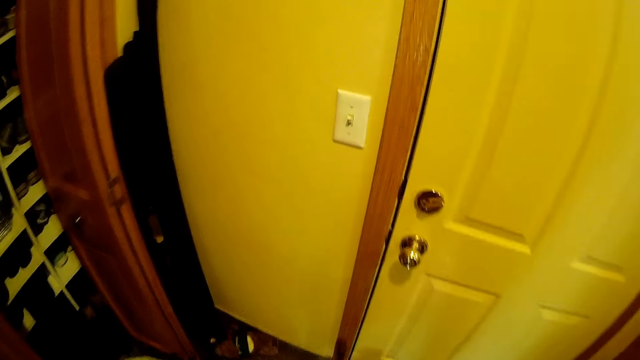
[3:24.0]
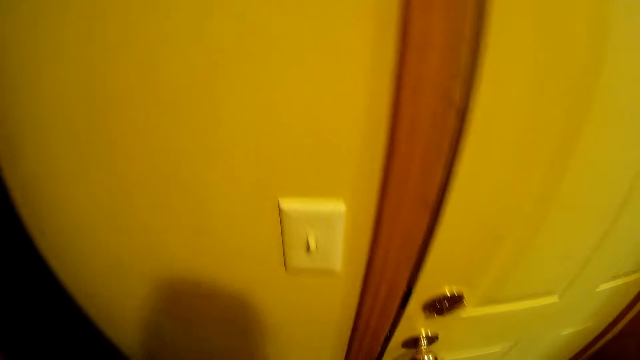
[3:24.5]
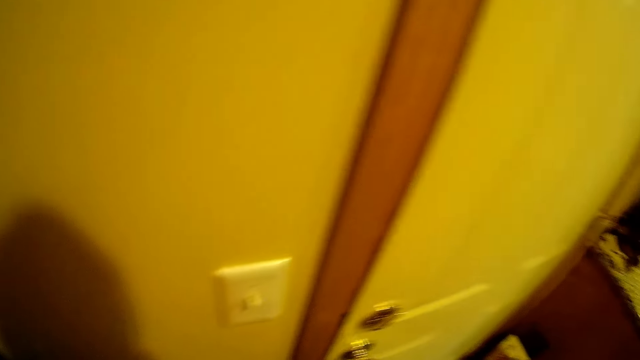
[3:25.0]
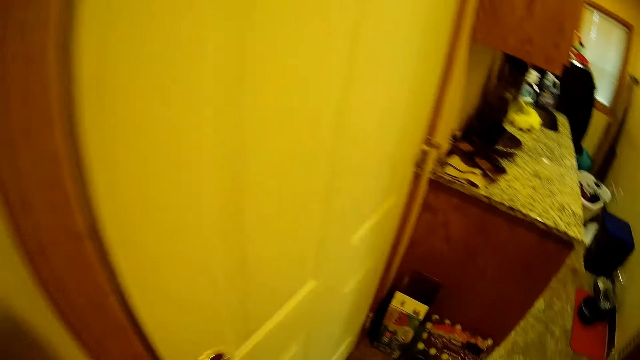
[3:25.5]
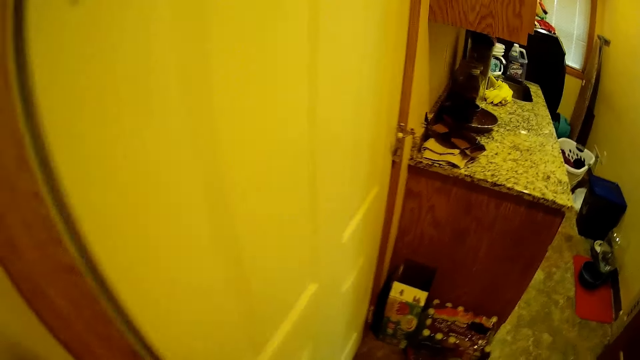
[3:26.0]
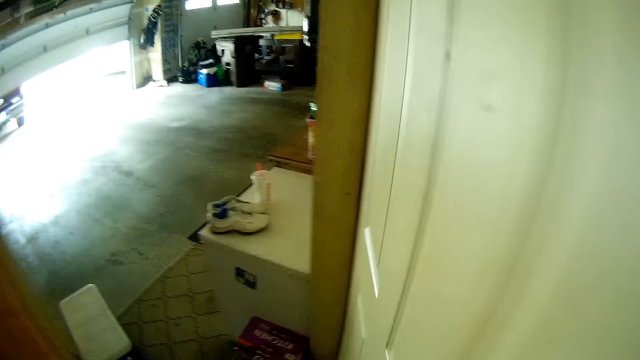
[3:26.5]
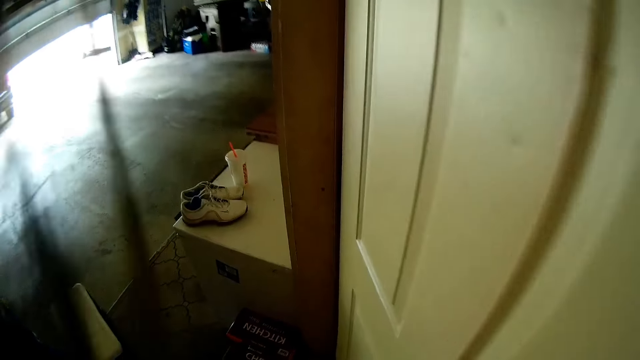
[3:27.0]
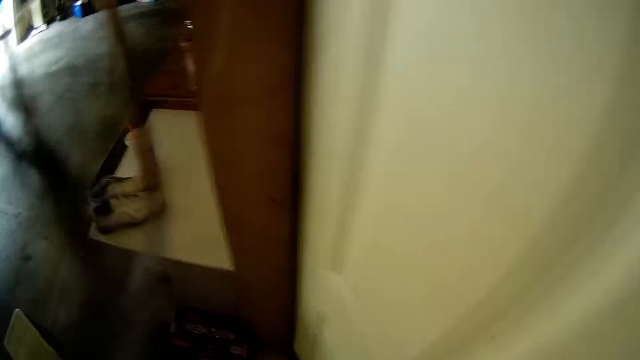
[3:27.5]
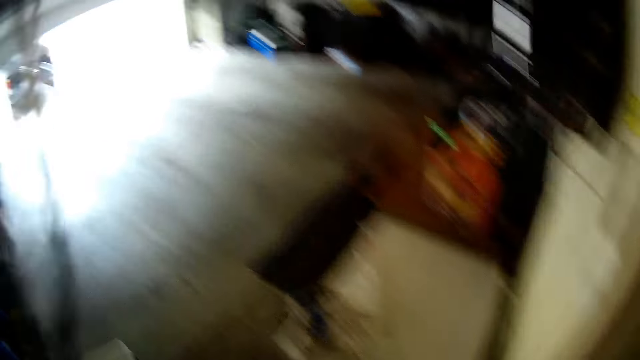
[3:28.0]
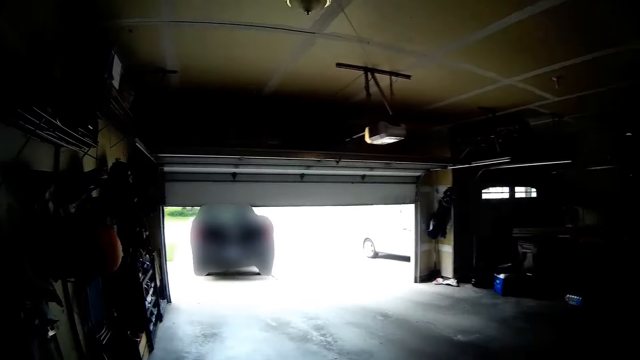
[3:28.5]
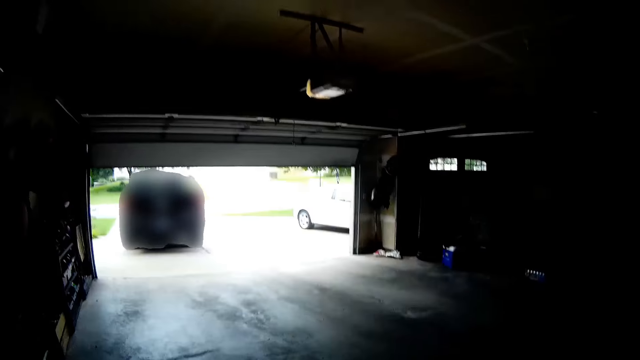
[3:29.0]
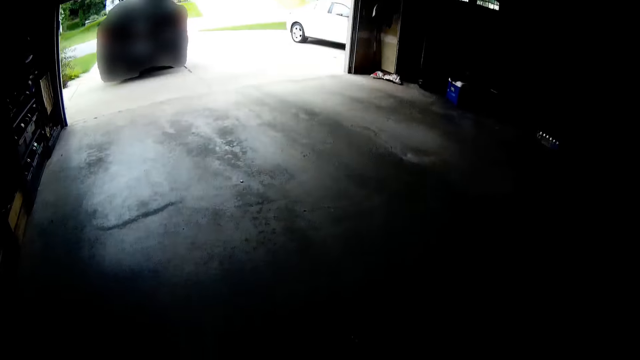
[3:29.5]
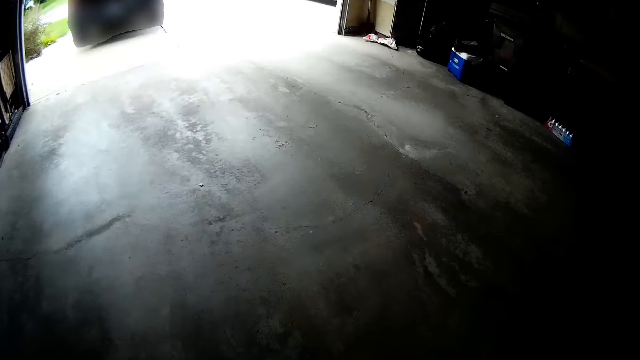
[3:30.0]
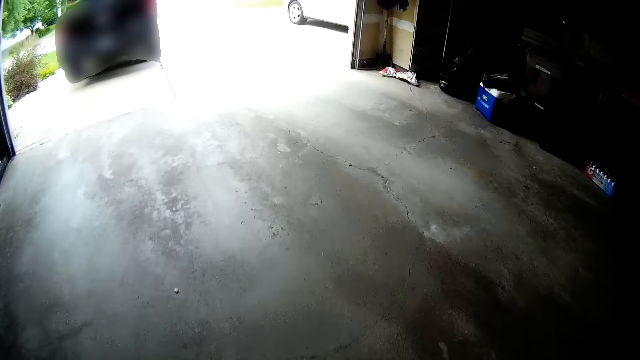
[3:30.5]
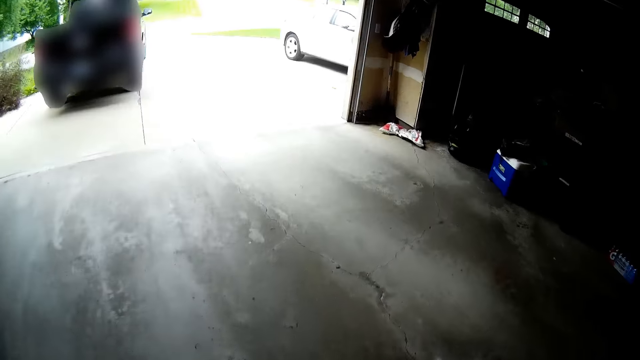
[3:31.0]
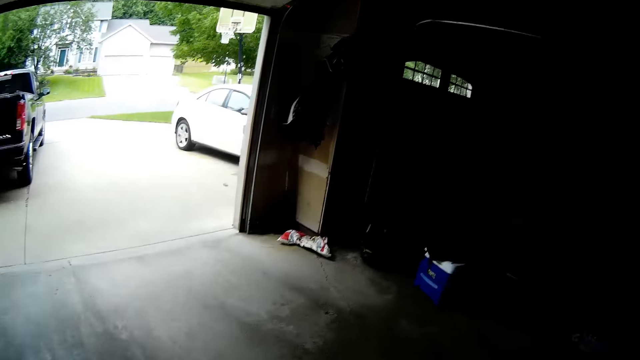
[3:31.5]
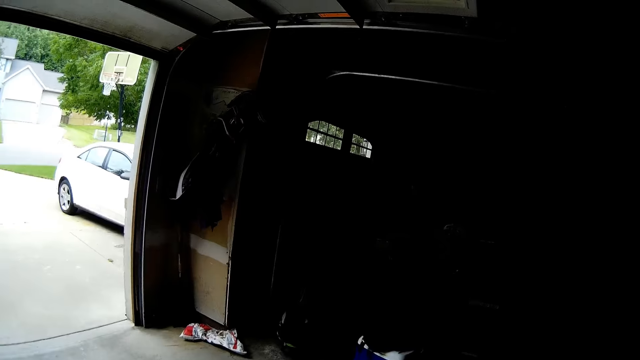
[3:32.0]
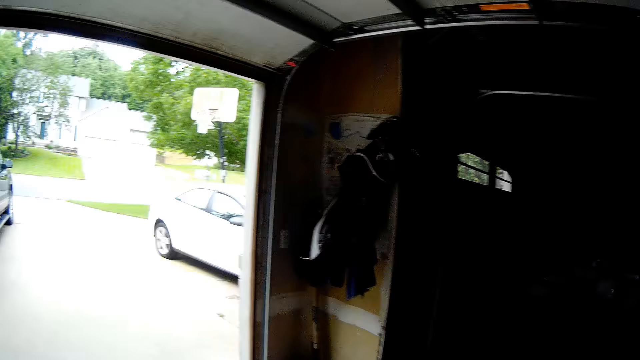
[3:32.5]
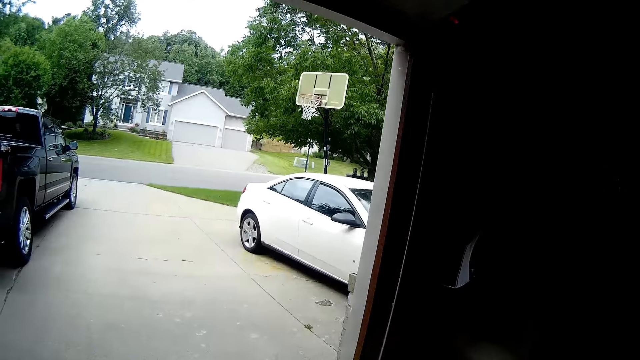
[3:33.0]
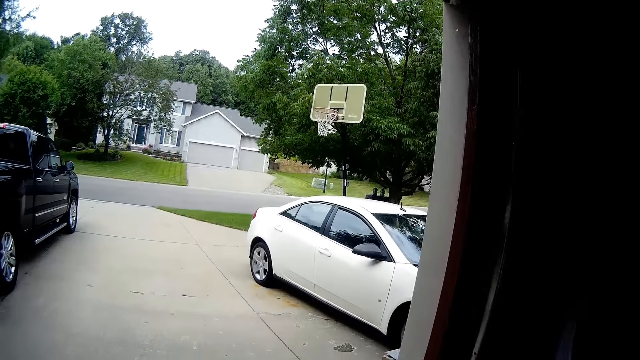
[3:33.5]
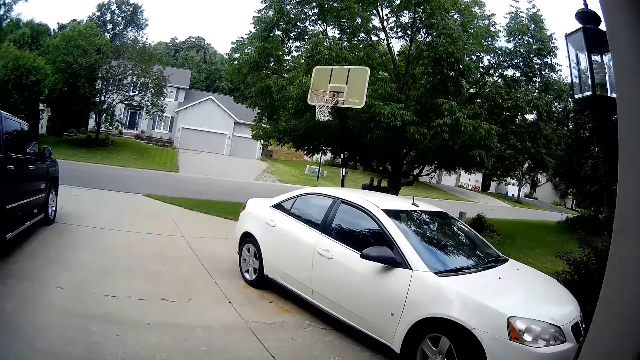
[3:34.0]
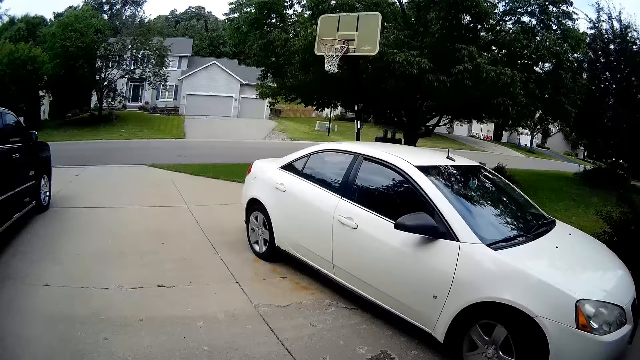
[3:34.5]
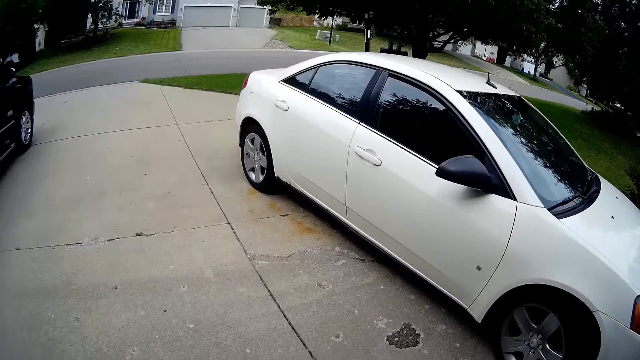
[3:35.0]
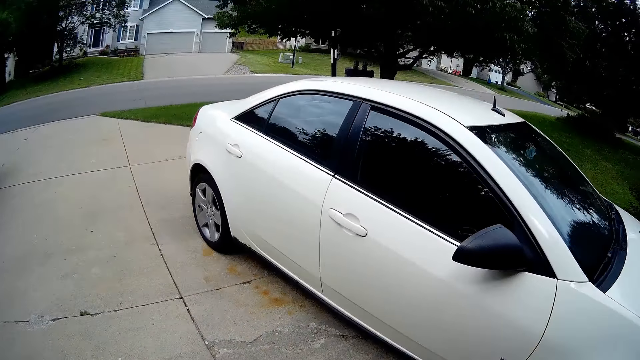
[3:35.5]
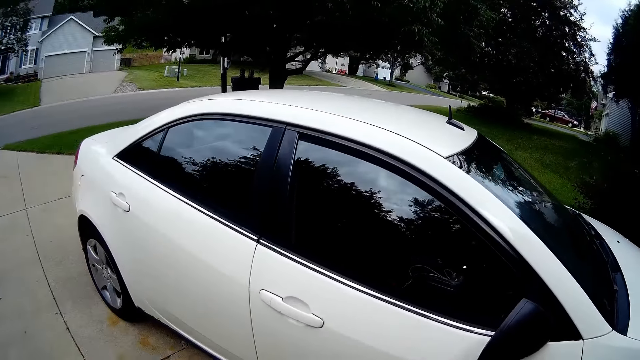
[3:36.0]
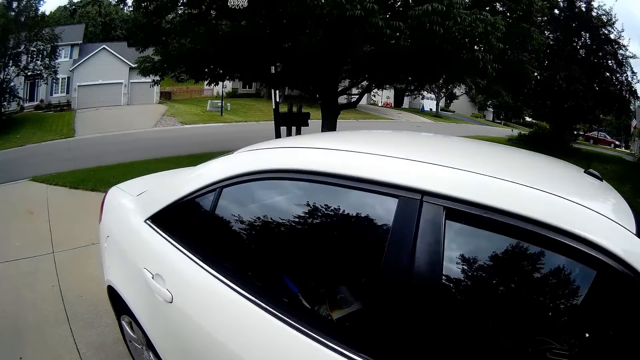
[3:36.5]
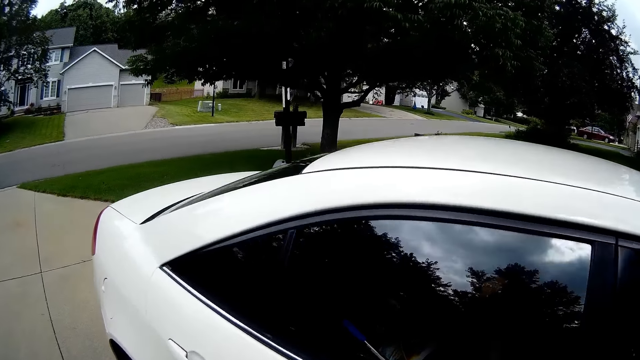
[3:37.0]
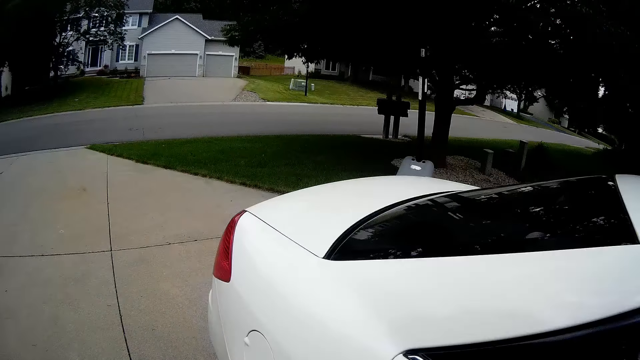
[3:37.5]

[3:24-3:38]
The camera wearer opens the door with her right hand. She walks out from the room. She walks into a garage. She walks out of the garage.

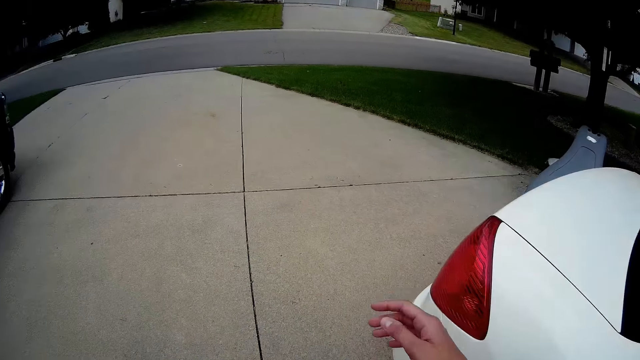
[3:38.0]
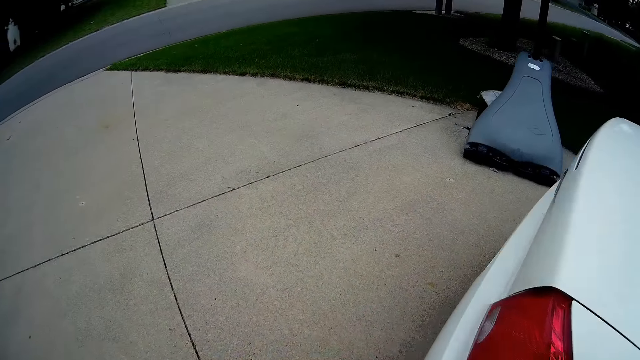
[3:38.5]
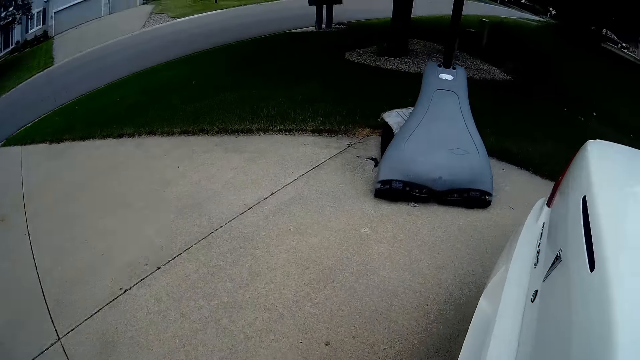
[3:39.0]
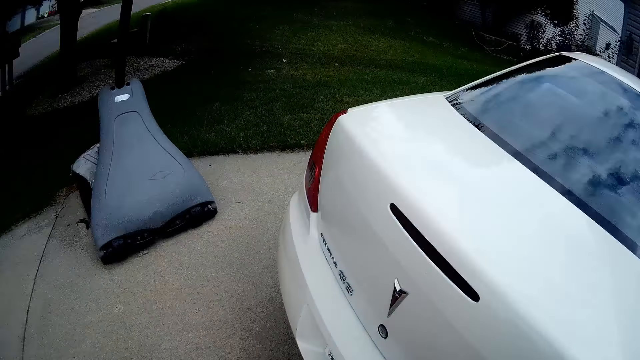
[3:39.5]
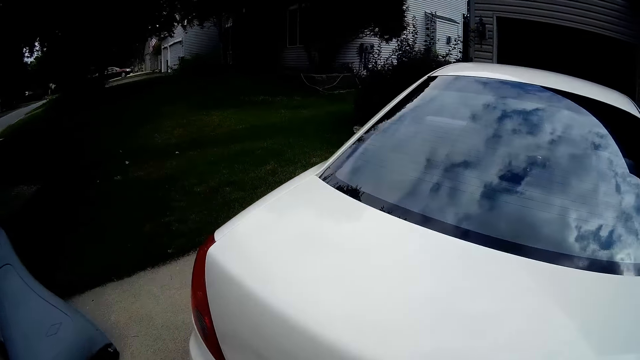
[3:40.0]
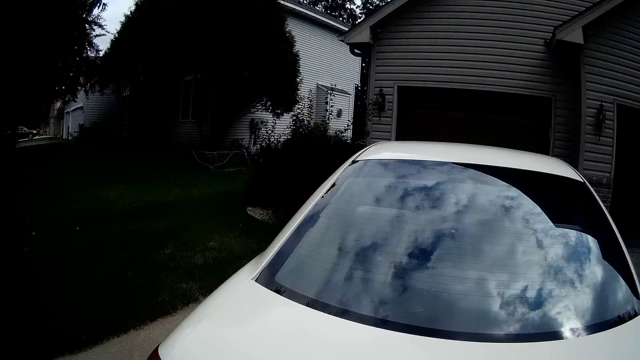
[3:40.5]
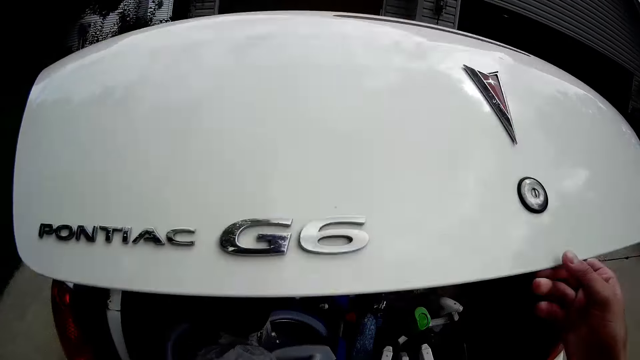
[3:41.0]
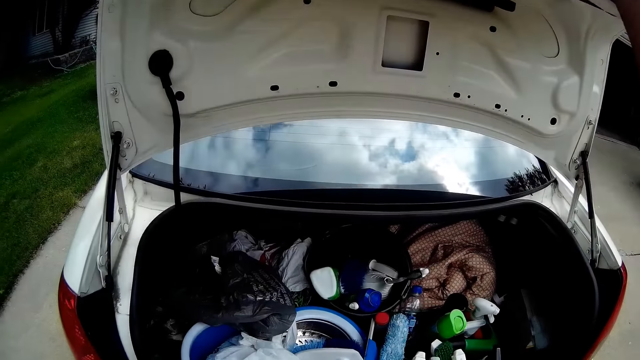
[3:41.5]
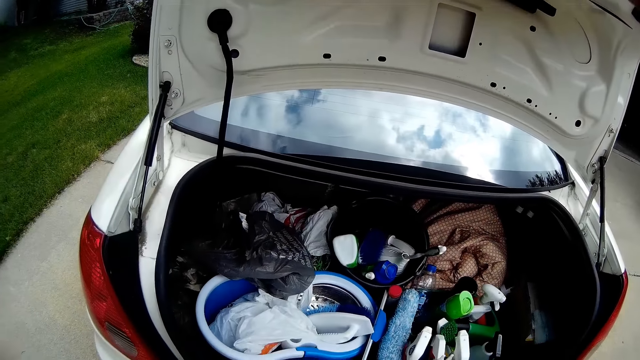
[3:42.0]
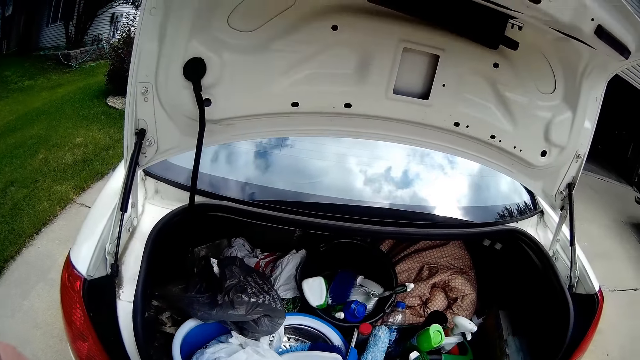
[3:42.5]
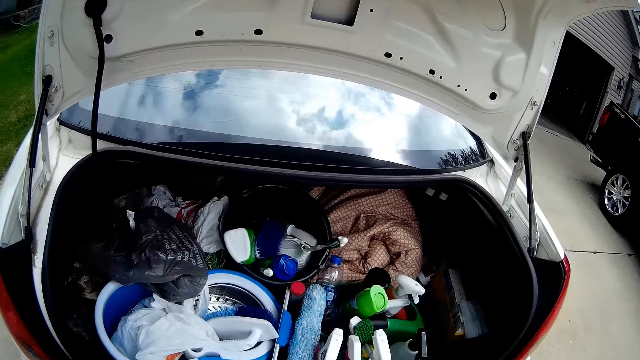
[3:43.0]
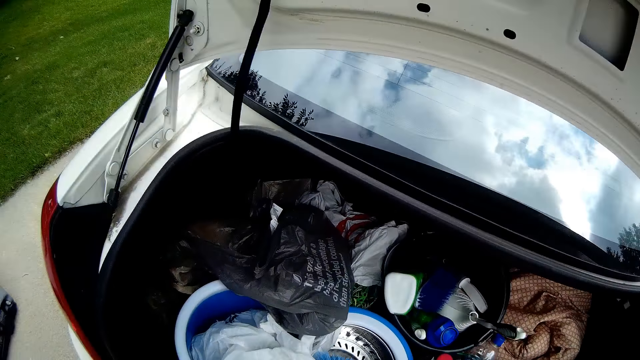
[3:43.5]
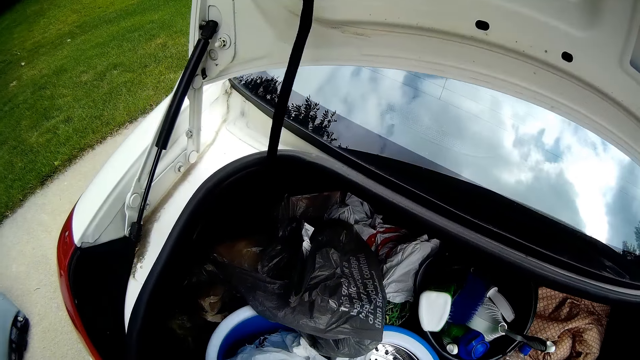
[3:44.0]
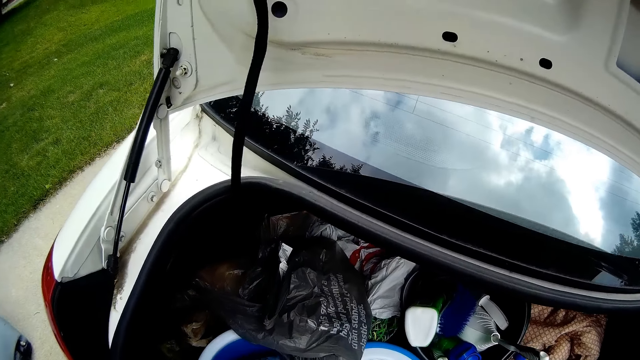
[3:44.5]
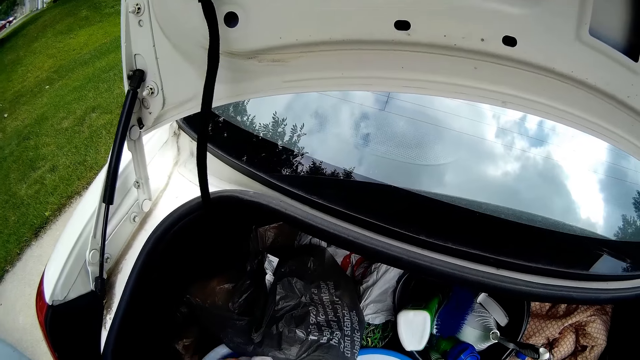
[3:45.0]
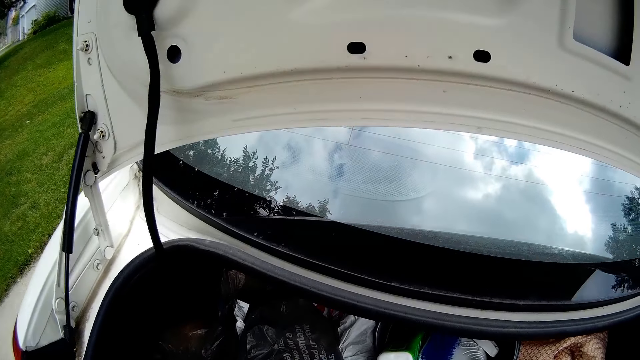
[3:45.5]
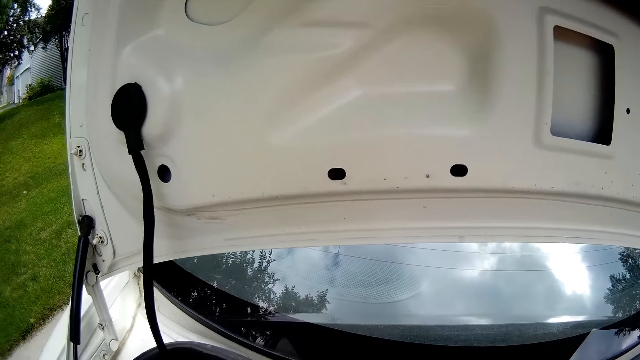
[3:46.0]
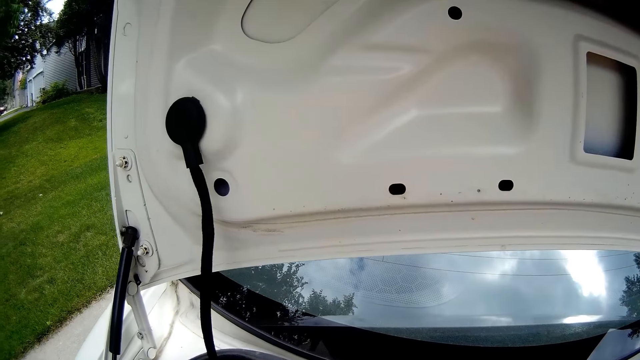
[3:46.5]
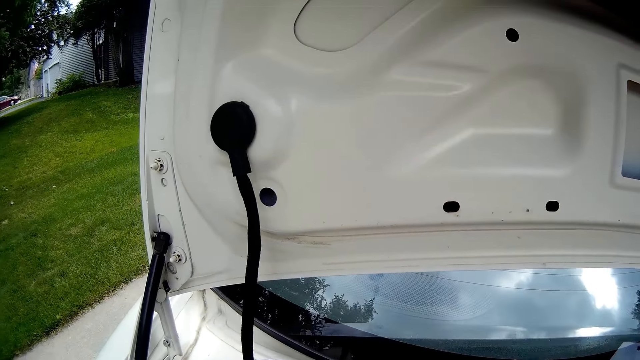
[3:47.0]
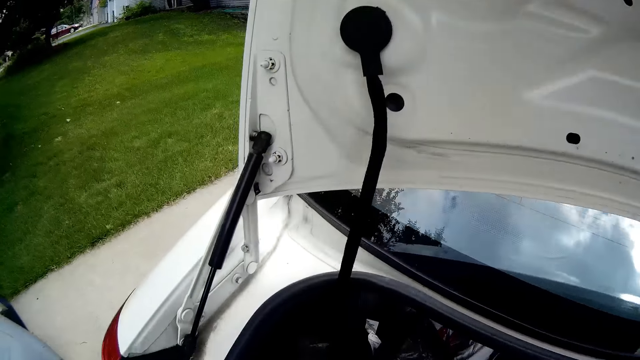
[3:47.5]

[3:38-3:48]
The camera wearer opens the trunk or boot of a car with her right hand. She dips the hands into the boot.
